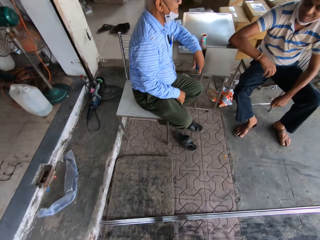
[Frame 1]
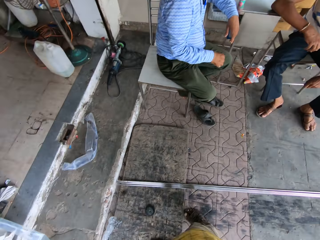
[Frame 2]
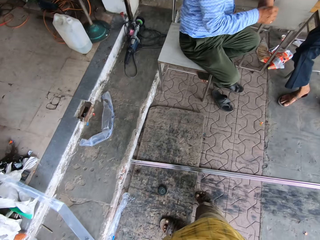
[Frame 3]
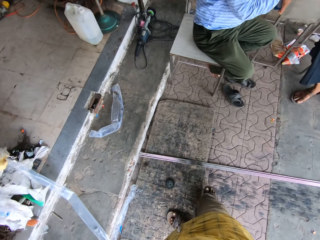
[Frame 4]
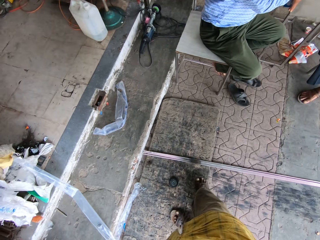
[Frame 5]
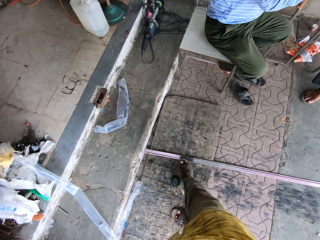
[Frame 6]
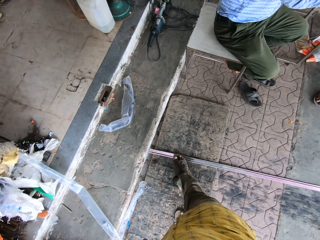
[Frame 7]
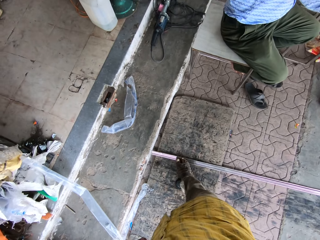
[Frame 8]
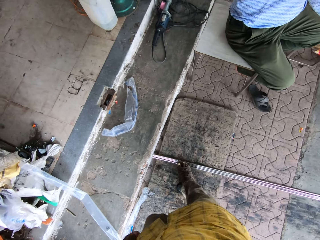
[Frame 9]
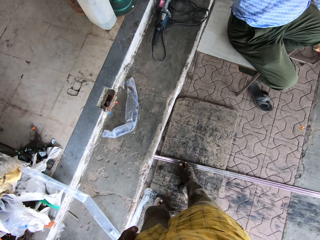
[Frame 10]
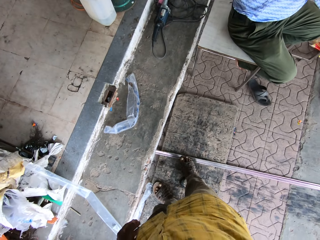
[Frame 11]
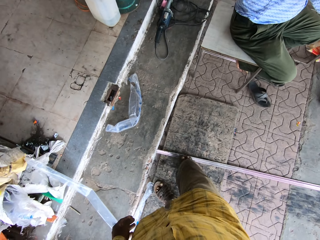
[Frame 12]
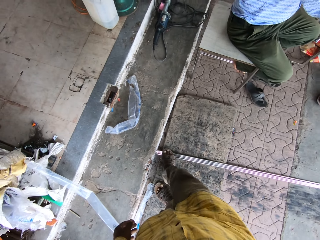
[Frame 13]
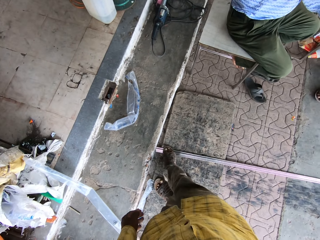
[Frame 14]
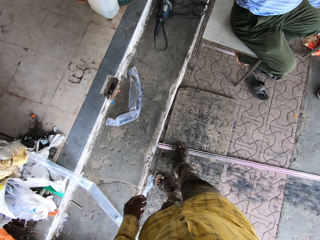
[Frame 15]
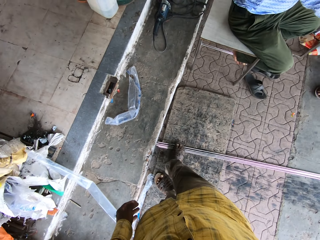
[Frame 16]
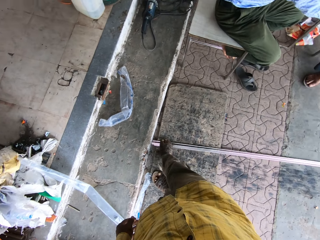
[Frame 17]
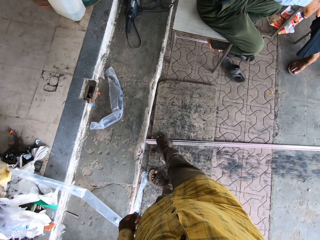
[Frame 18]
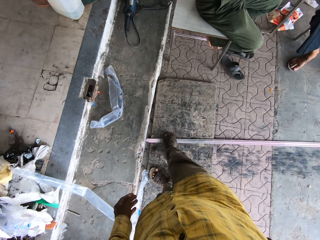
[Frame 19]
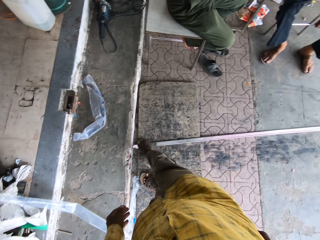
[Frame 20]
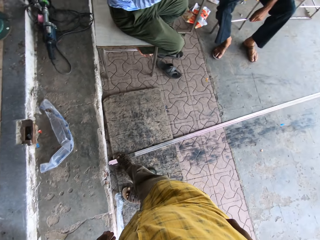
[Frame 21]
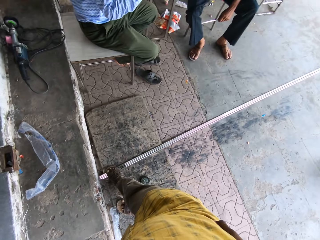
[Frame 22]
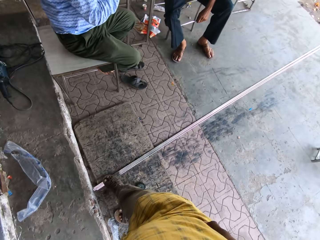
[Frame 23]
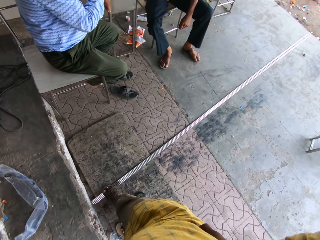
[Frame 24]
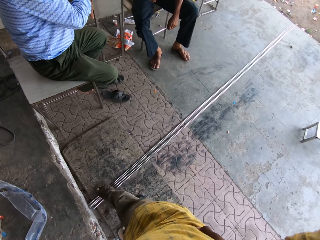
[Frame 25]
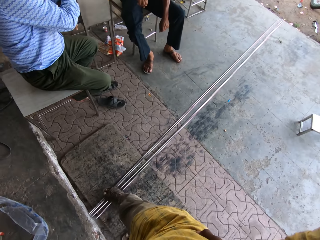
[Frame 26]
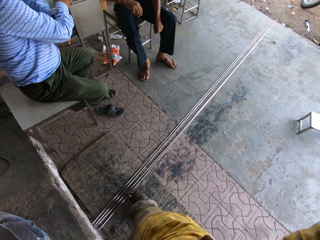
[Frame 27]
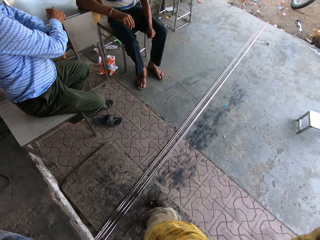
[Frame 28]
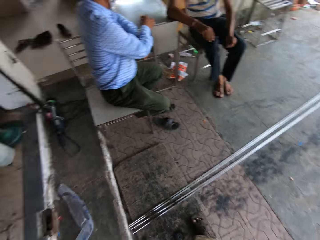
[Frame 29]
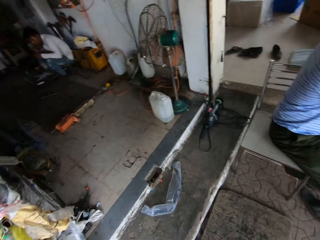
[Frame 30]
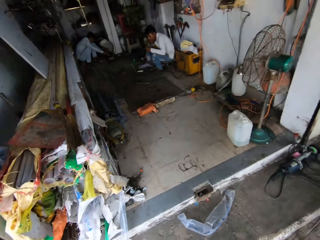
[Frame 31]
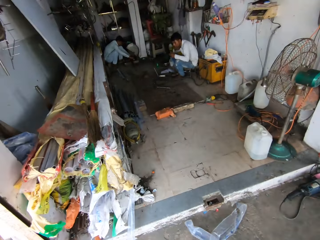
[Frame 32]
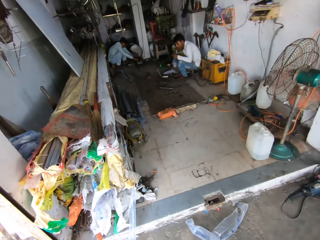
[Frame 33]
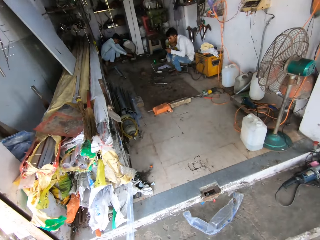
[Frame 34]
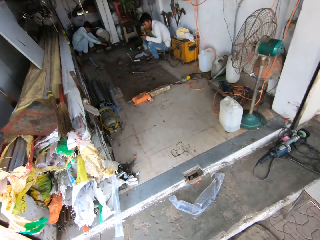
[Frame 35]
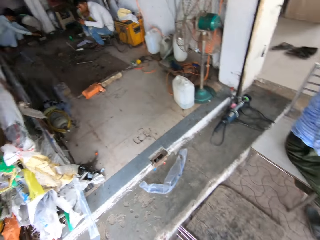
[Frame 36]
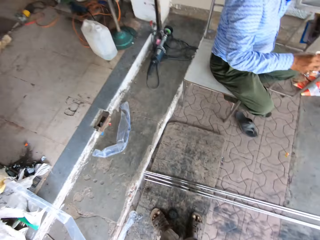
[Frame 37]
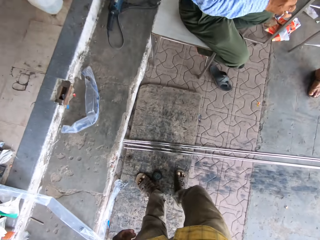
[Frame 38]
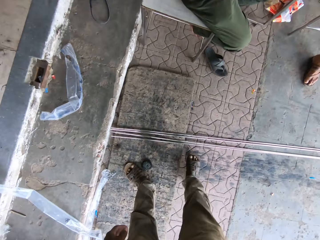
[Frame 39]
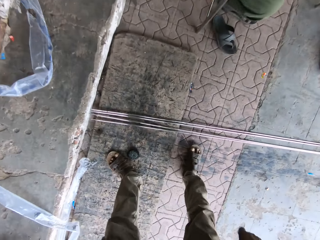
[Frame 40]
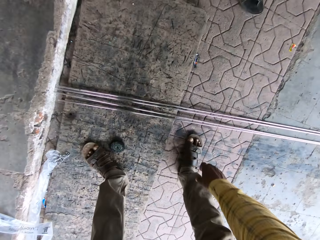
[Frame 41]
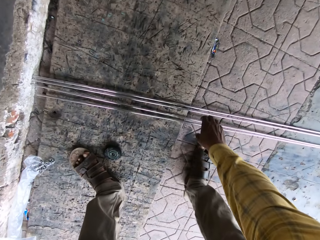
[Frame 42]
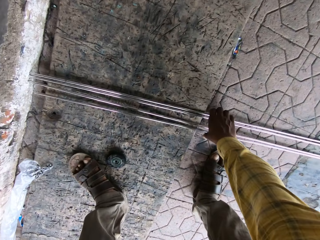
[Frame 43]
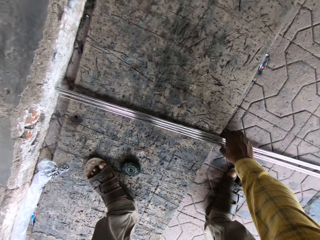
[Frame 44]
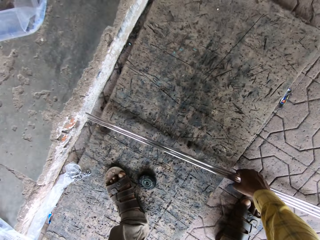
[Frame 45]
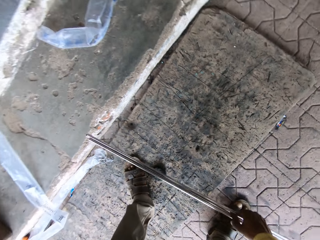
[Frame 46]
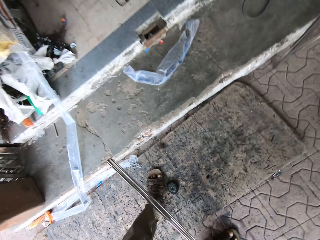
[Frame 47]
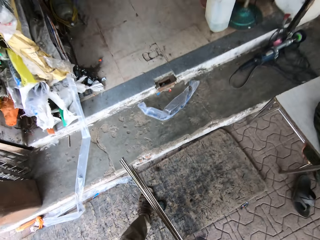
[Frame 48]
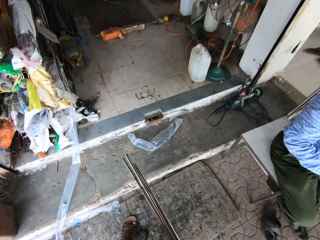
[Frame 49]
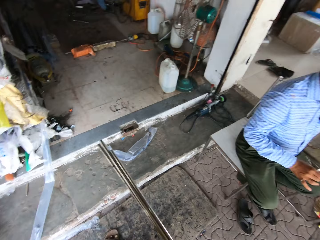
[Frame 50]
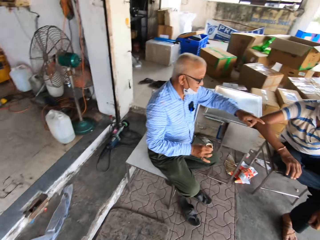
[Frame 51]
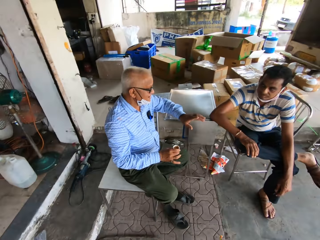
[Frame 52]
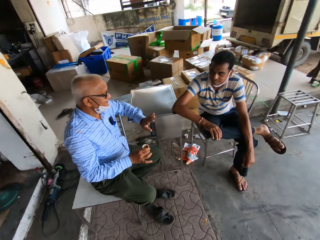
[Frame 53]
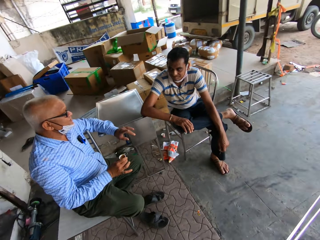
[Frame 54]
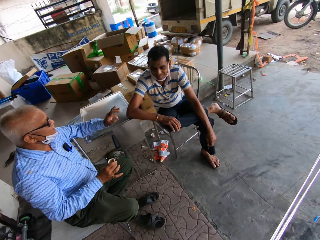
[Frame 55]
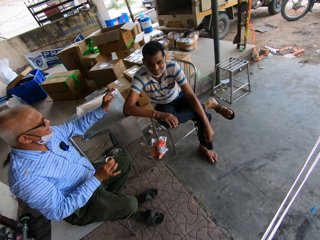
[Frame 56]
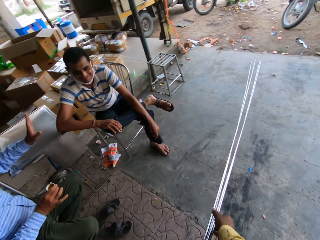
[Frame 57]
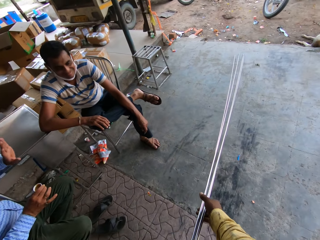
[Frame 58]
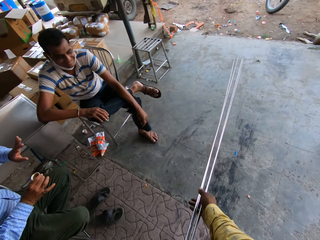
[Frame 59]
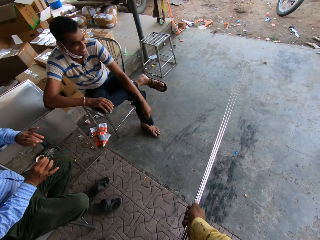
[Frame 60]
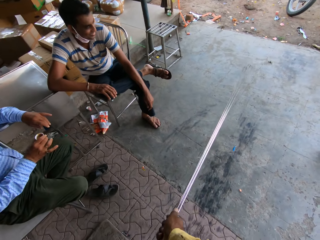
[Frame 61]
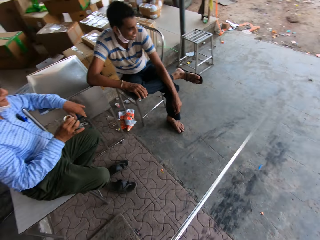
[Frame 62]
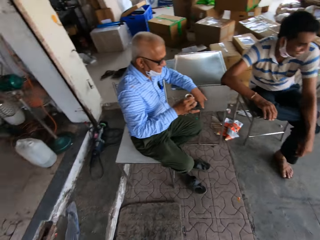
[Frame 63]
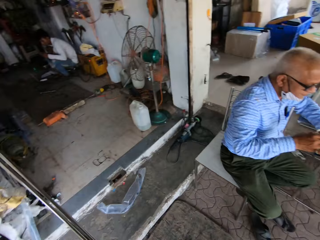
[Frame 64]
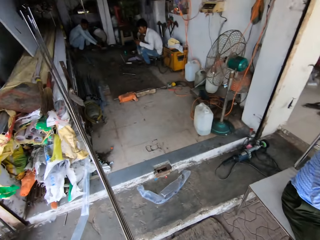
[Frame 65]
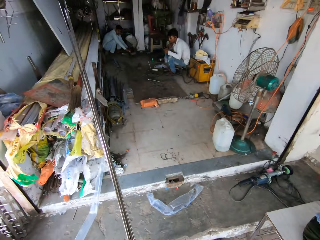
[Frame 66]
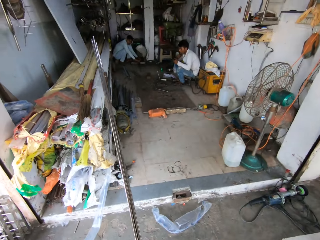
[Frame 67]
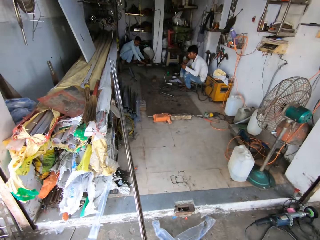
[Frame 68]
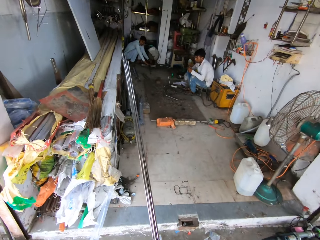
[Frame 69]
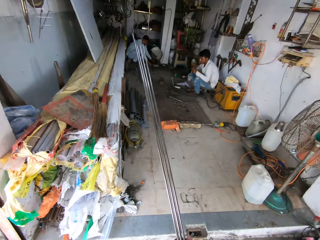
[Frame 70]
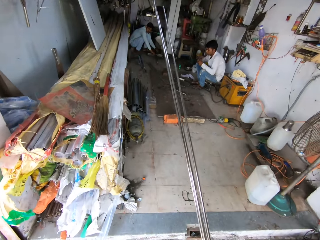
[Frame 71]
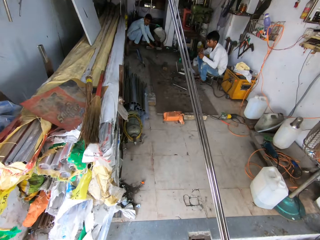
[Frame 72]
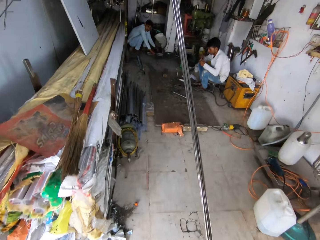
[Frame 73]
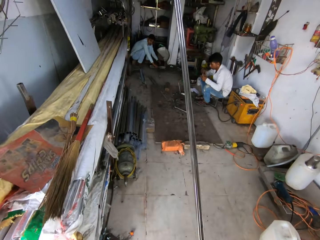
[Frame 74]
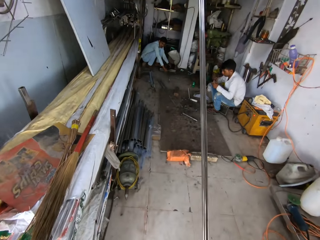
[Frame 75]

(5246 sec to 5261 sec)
The camera wearer moves metal with his foot. He spreads metal bars. He looks around. He picks up the metal on the floor. He looks around. He pulls the metal.

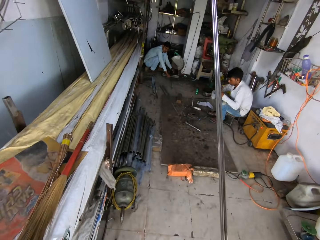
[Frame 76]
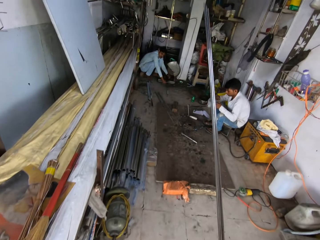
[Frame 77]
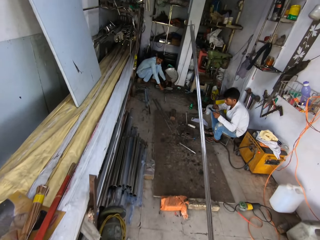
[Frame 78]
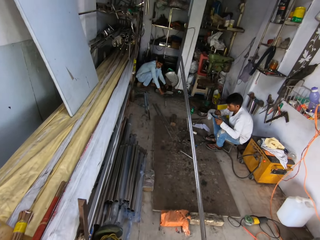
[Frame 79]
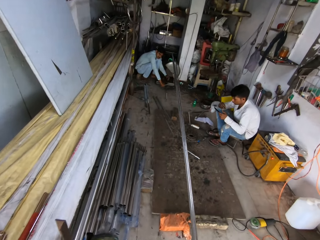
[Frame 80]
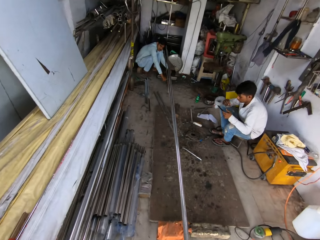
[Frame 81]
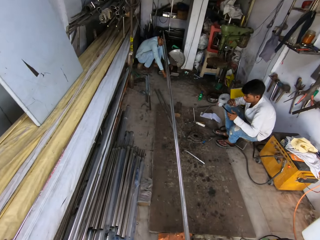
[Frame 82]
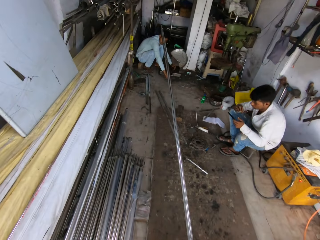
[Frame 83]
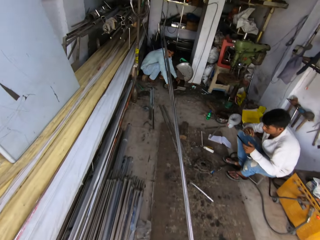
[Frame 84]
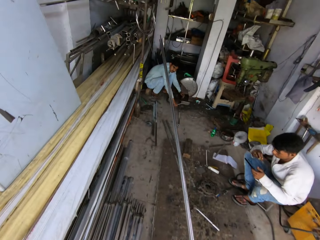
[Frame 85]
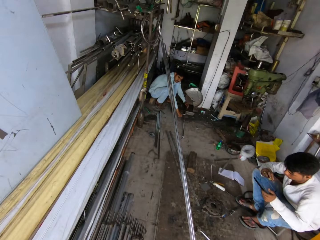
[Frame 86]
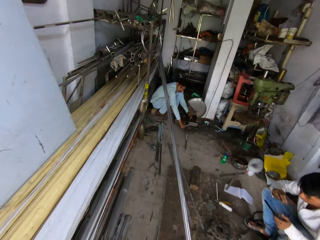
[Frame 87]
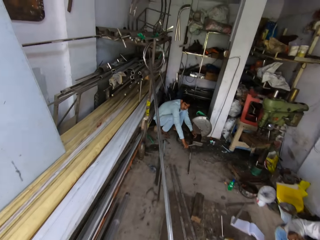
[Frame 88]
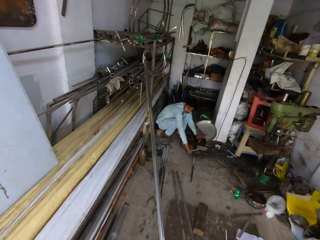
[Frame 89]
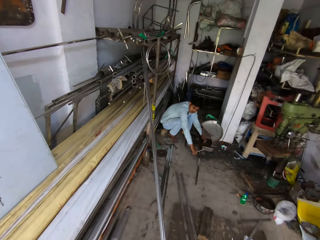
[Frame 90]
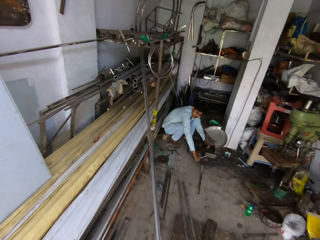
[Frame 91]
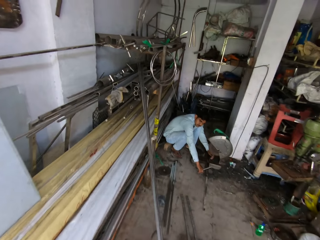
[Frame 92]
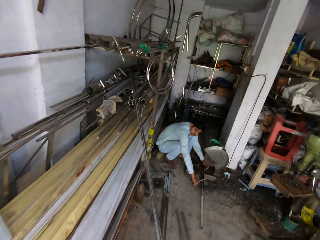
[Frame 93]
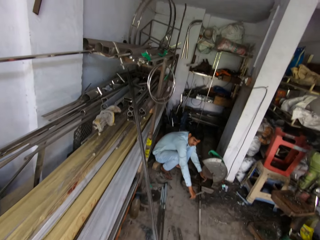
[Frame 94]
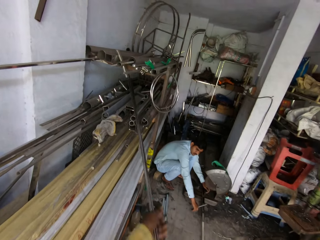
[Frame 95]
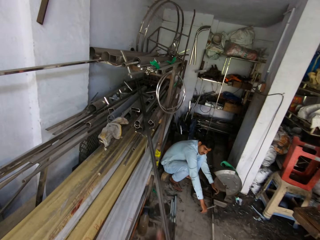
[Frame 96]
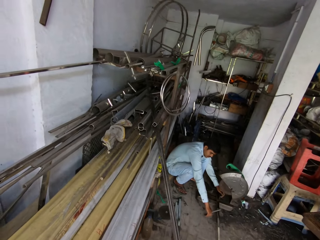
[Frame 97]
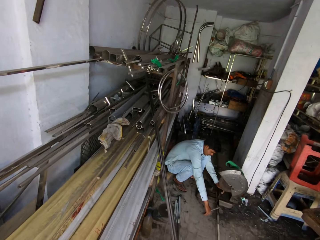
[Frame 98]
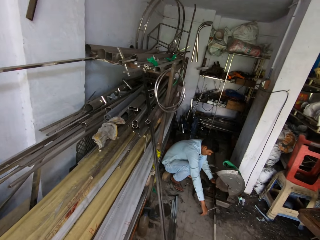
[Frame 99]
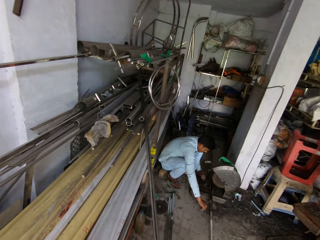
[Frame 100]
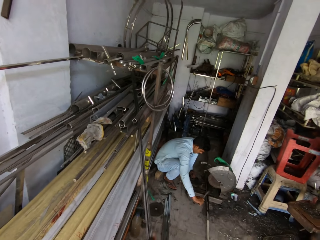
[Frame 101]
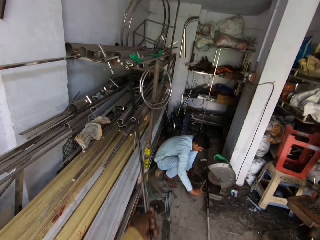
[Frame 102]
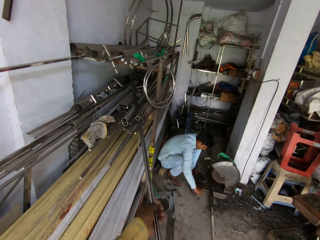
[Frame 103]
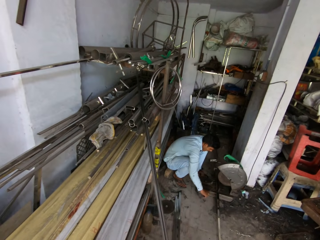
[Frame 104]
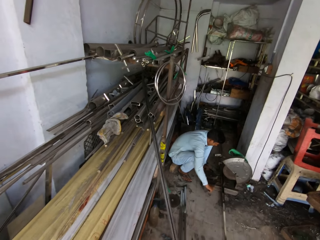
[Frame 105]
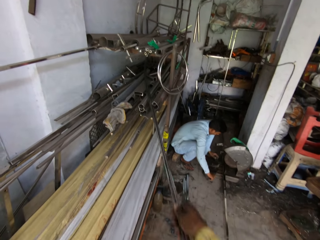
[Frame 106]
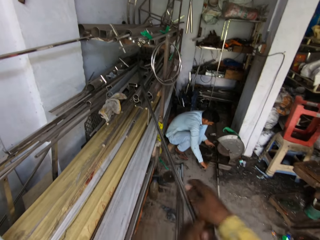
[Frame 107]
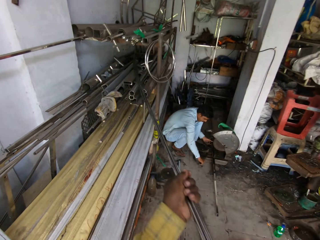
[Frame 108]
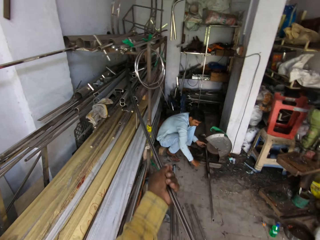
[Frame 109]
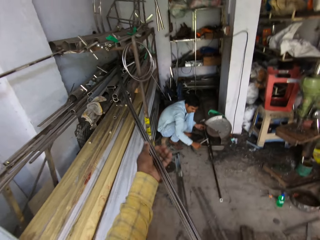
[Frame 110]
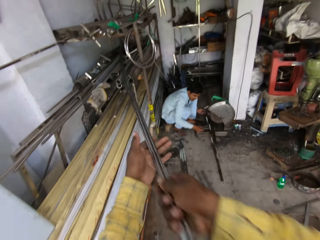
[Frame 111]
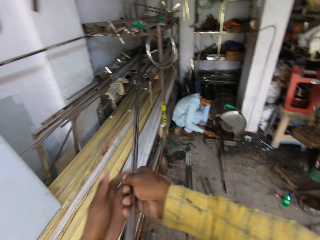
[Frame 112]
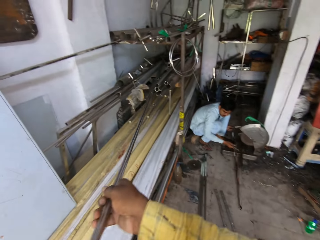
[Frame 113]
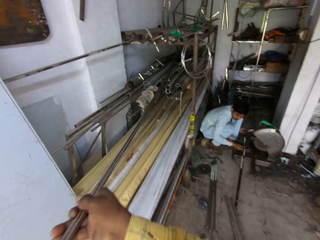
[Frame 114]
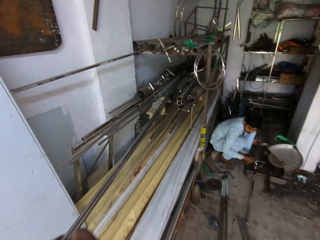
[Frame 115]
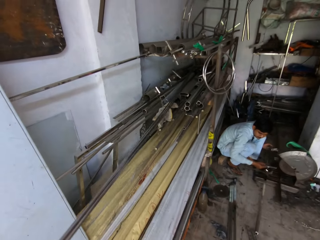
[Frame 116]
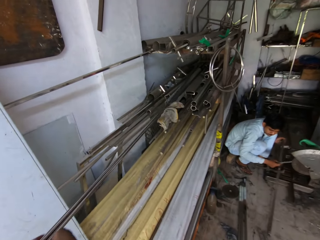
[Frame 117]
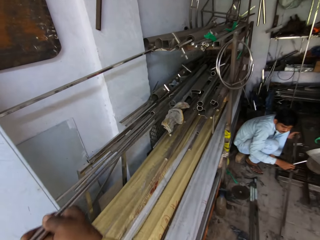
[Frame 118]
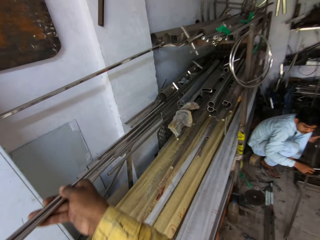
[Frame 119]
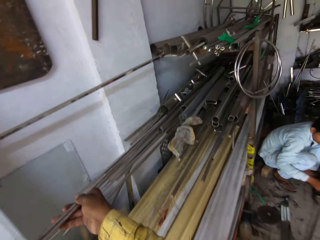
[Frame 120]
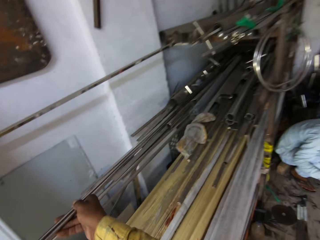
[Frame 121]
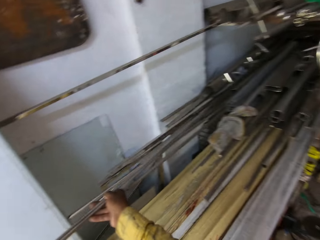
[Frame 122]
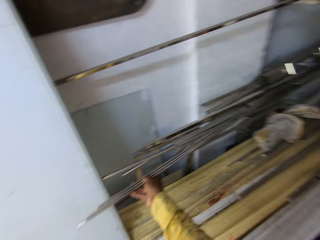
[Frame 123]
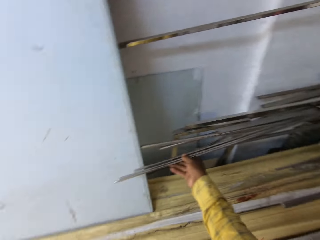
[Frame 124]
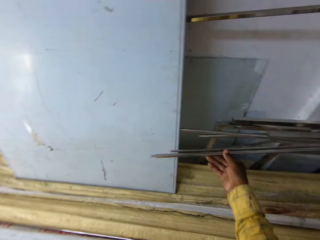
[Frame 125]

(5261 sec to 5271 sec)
The camera wearer walks in the workshop. They put the metal on a shelf.
